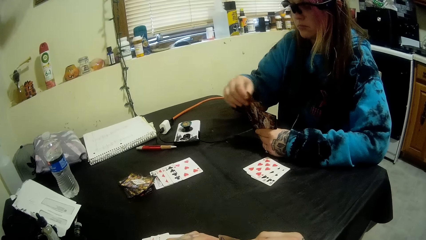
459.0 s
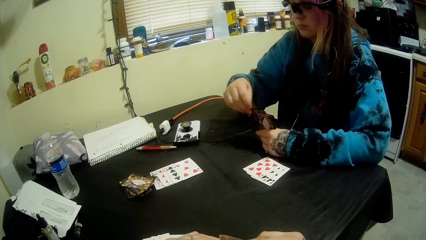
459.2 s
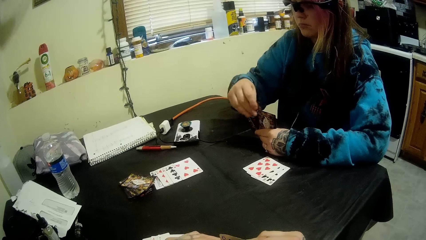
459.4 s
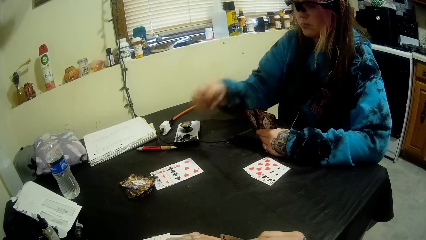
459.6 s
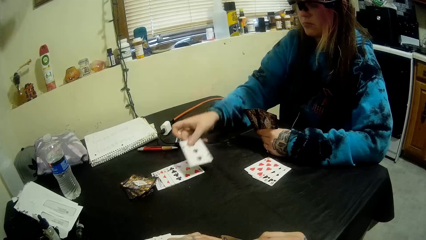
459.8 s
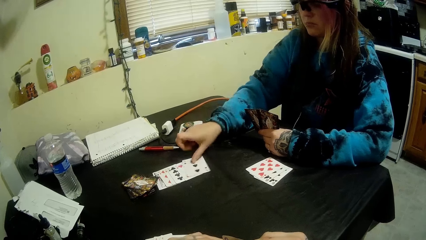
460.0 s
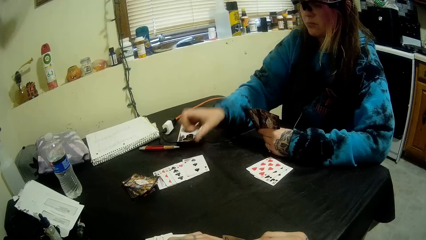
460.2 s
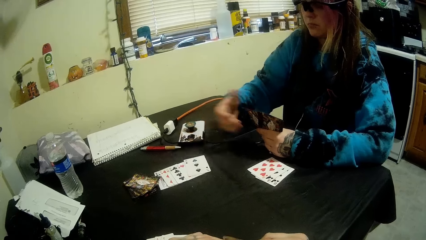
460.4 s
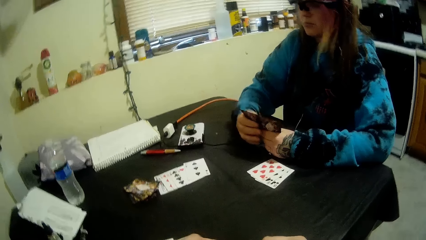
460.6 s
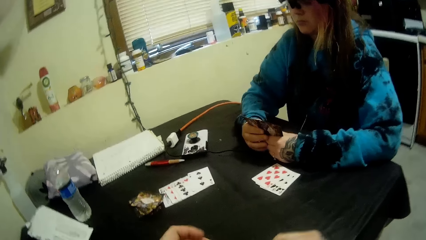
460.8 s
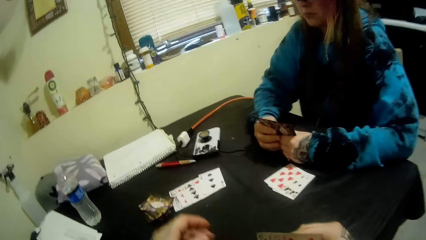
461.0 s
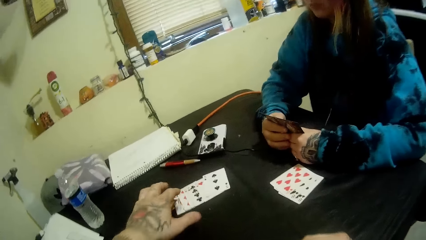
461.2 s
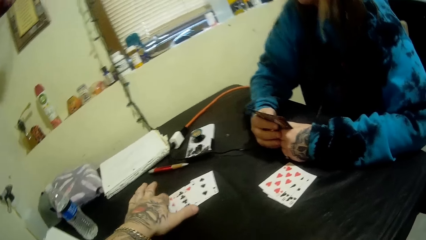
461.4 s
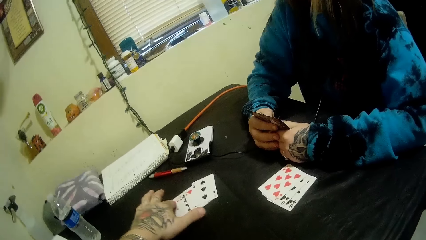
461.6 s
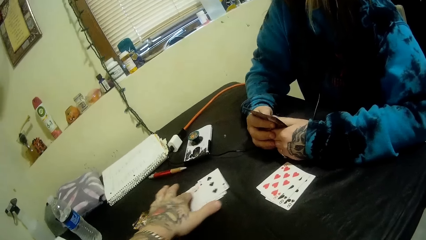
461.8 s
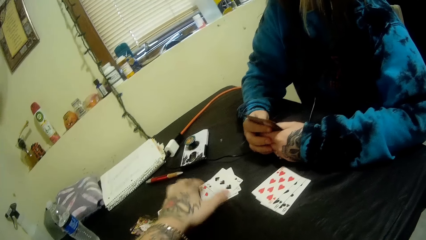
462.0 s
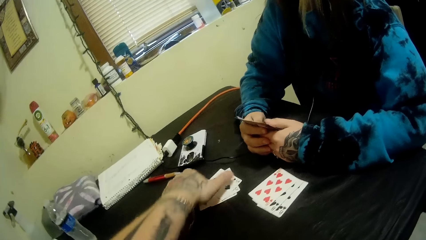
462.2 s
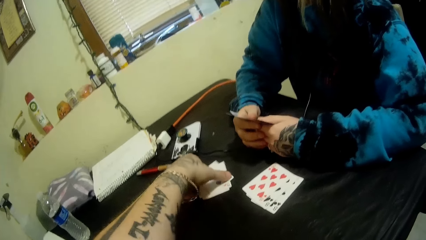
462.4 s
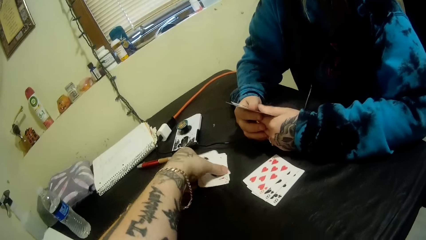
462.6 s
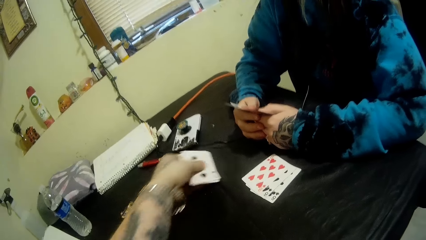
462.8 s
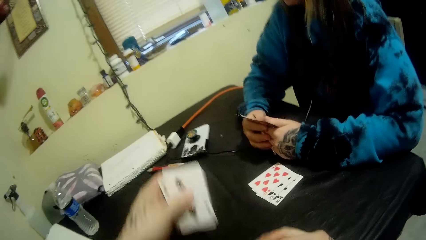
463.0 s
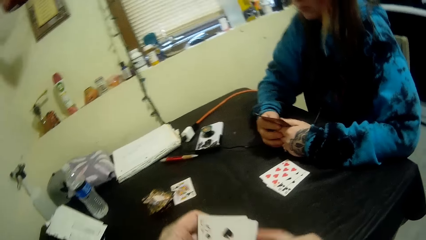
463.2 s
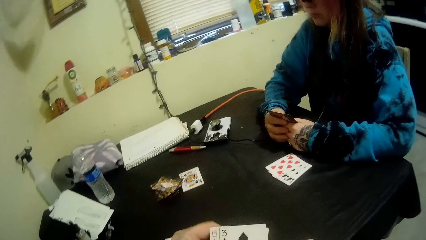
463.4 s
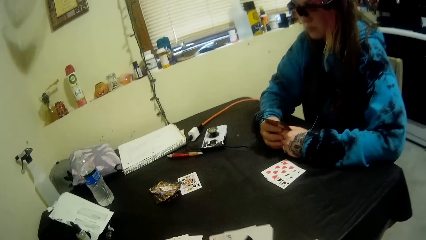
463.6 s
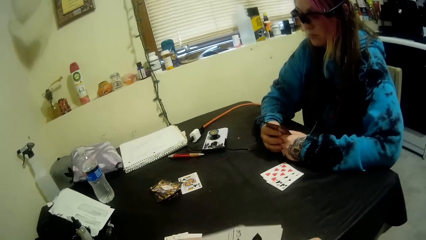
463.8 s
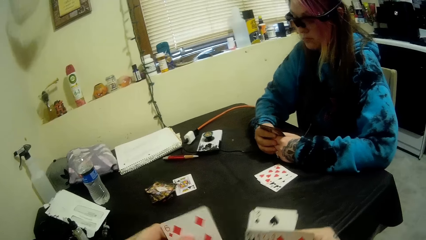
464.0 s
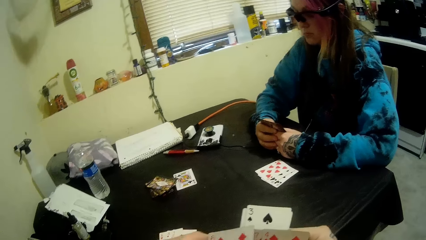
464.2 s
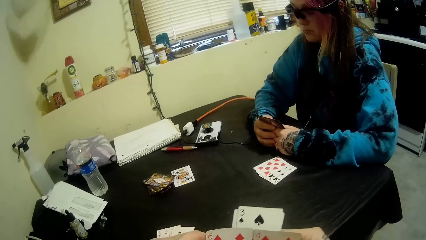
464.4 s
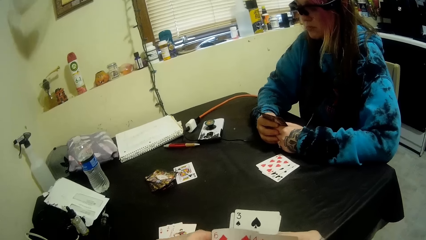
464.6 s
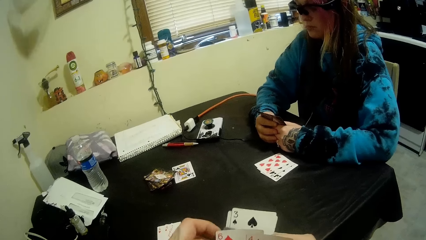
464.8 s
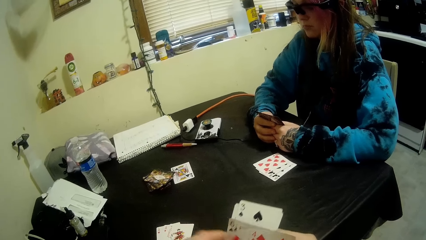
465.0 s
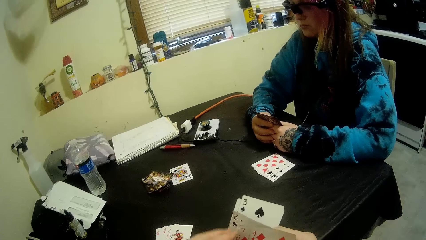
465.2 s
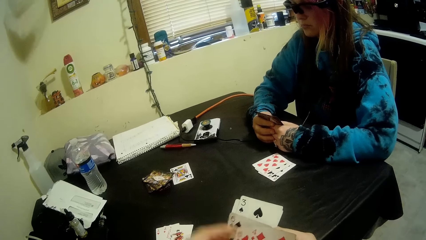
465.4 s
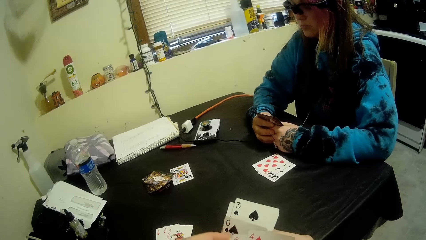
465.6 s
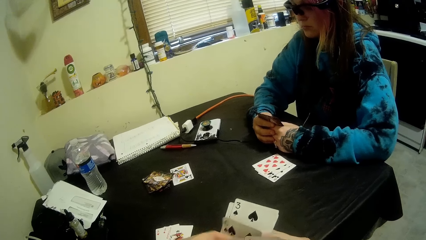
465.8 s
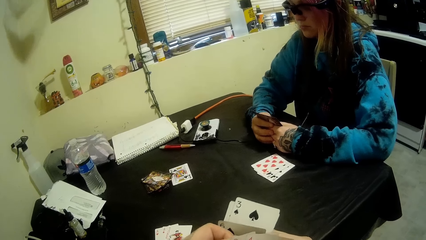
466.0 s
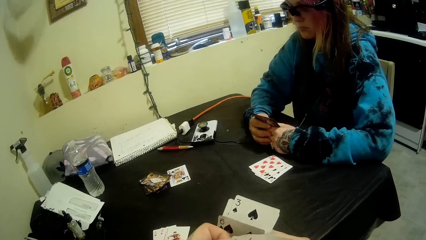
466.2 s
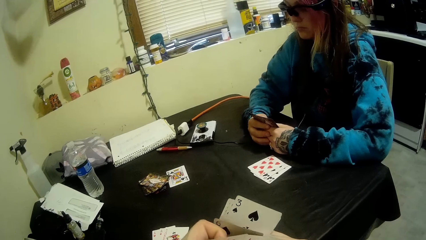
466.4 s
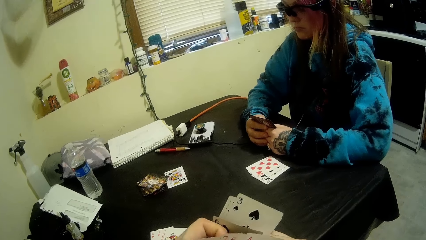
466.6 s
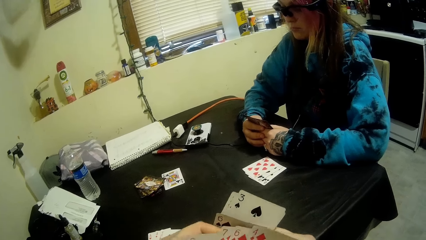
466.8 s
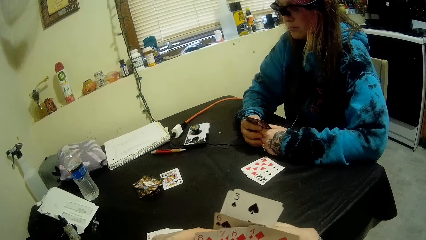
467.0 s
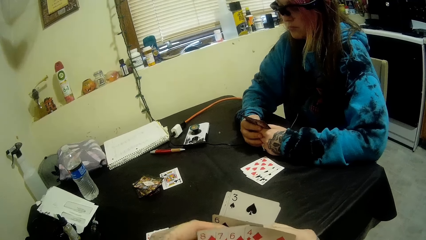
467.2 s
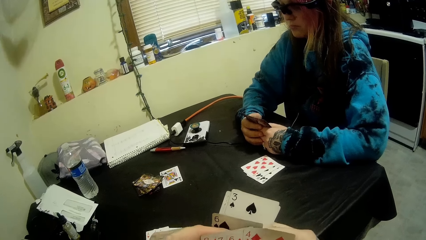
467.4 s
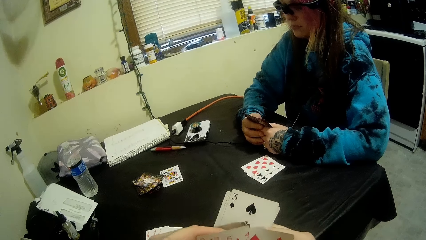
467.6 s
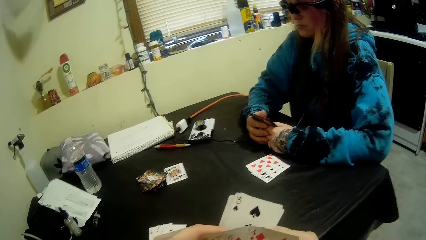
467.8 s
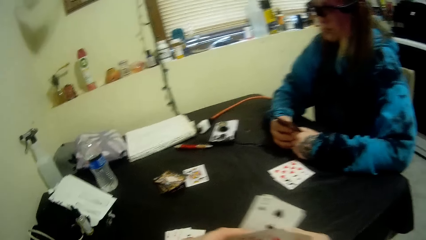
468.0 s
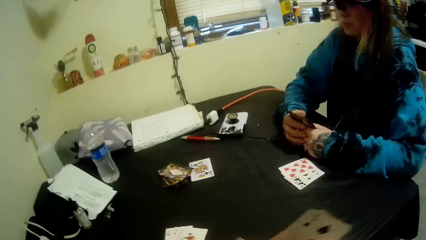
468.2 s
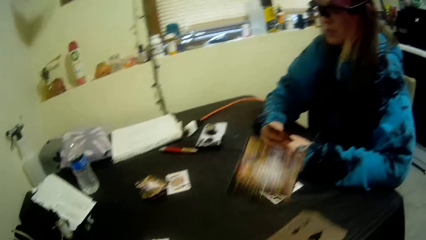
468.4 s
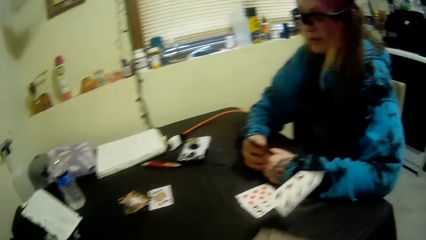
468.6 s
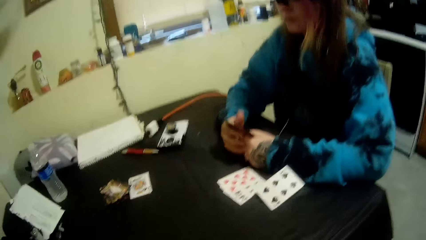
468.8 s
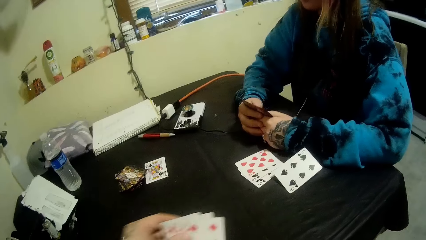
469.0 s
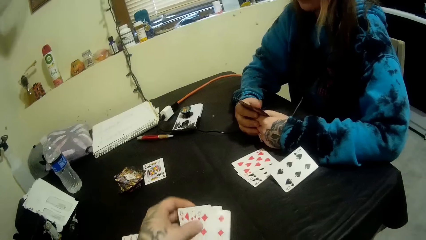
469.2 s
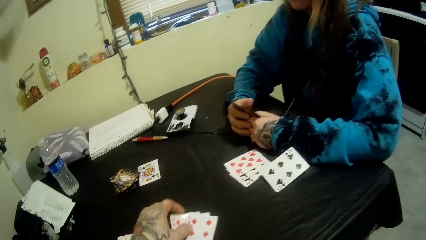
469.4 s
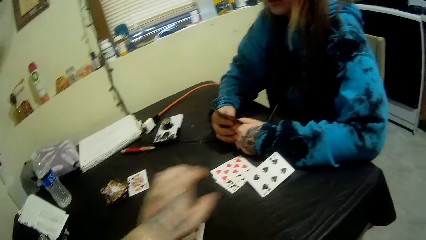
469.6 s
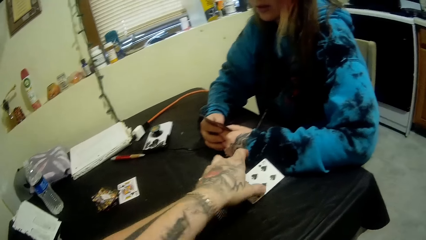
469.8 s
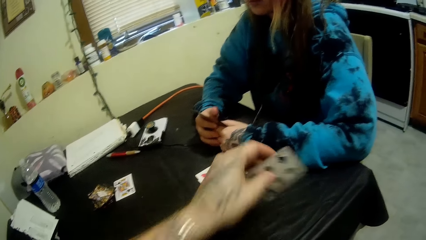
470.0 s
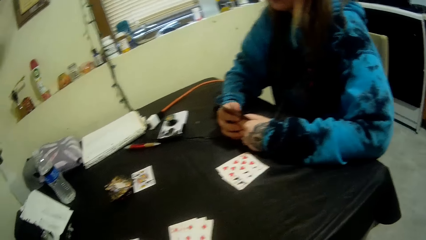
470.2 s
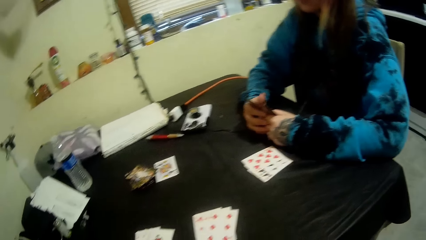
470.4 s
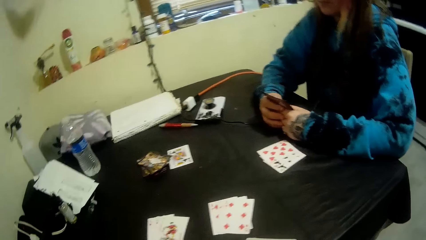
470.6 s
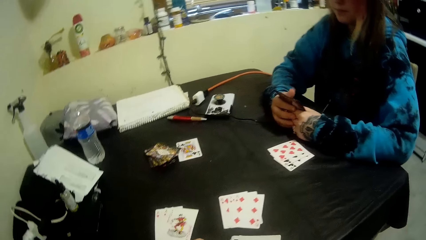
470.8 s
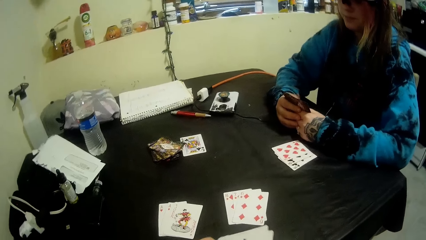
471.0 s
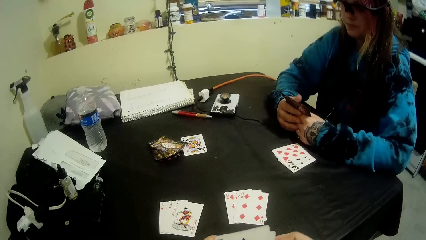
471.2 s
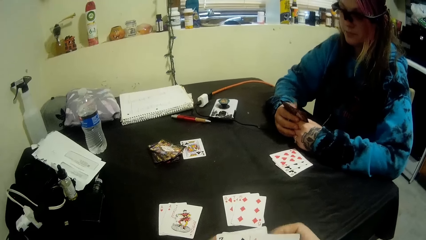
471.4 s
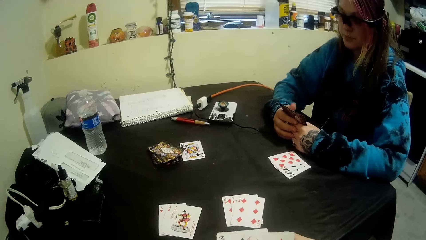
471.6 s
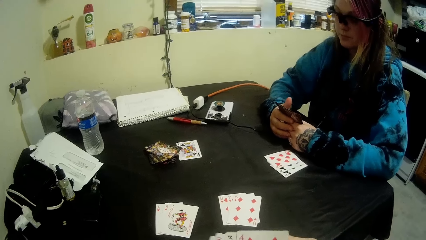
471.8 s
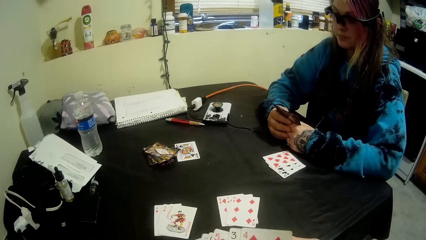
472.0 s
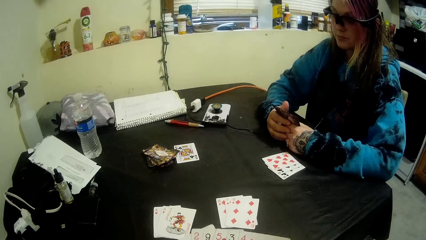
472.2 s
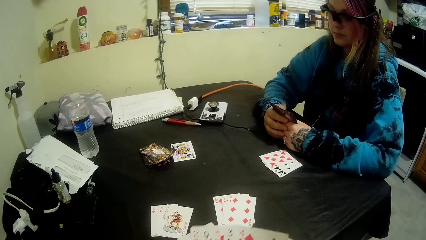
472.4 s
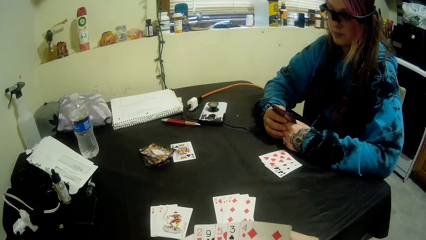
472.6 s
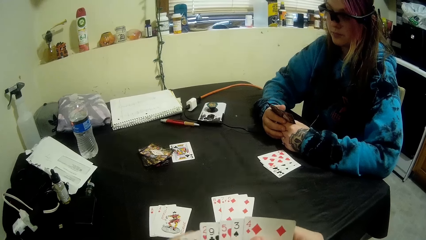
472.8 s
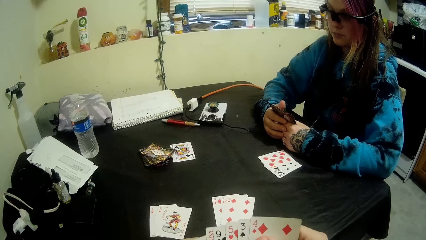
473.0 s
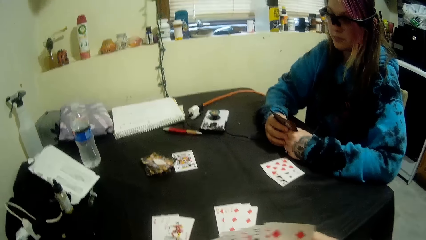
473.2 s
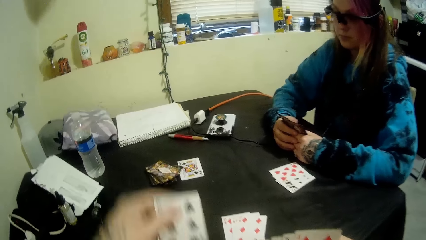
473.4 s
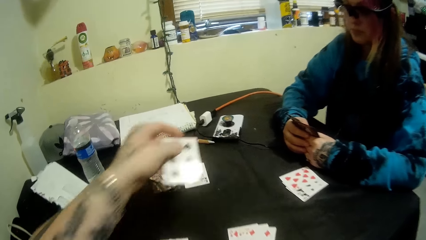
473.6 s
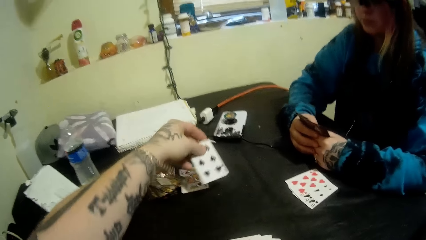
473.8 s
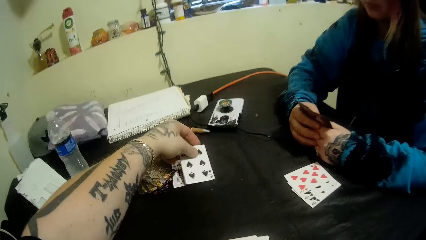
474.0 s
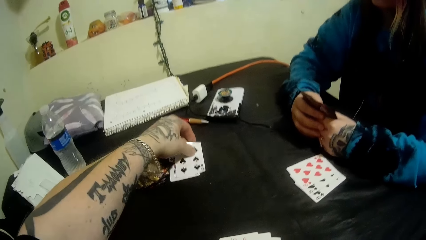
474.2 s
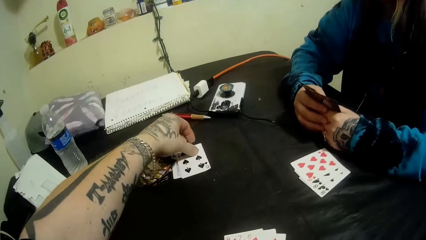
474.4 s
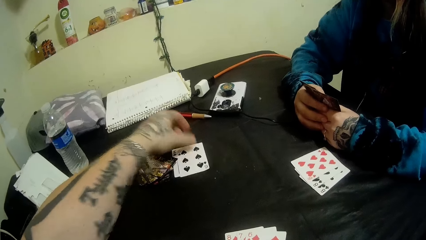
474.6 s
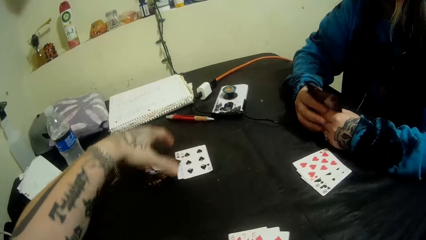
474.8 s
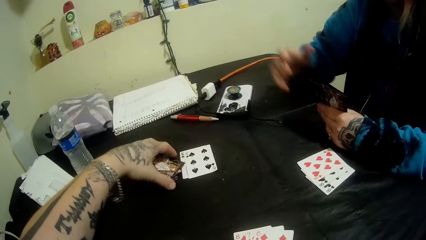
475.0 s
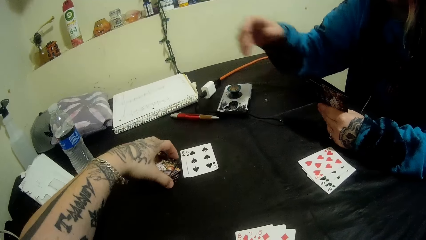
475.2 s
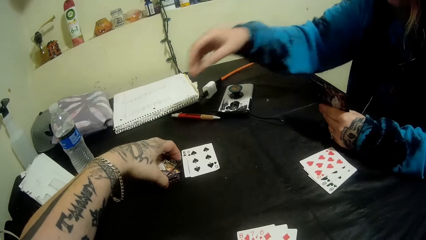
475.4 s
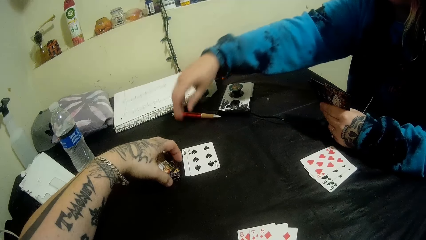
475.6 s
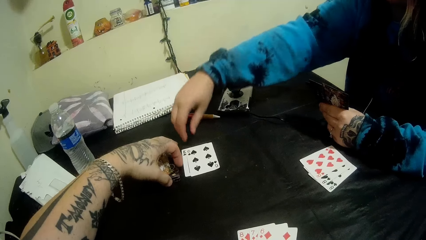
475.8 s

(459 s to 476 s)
A lady puts the card on the table. The lady touches the cards and looks at the cards. The camera wearer moves the cards on the table. They pick the cards from the table and arrange the cards. They throw the card. The lady converses. The camera wearer picks a card from the table. They put the card on the left hand. They arrange the cards. They put the card on the table. They move the cards.
